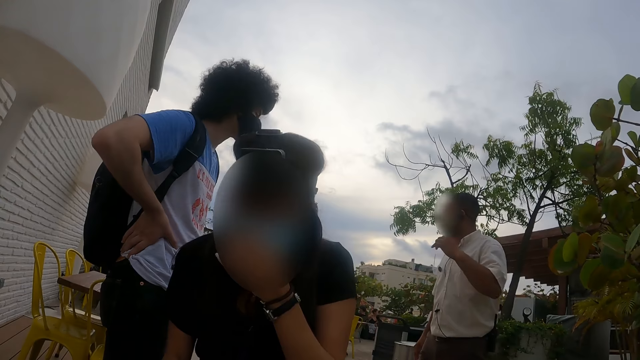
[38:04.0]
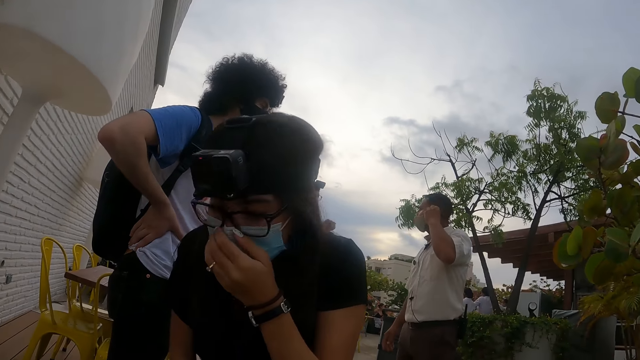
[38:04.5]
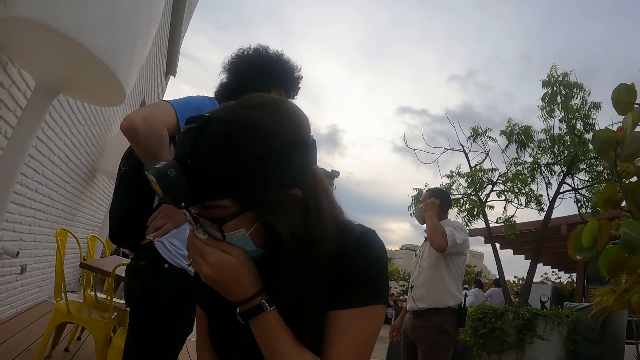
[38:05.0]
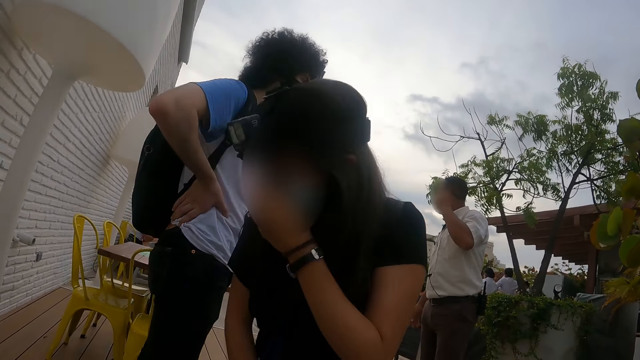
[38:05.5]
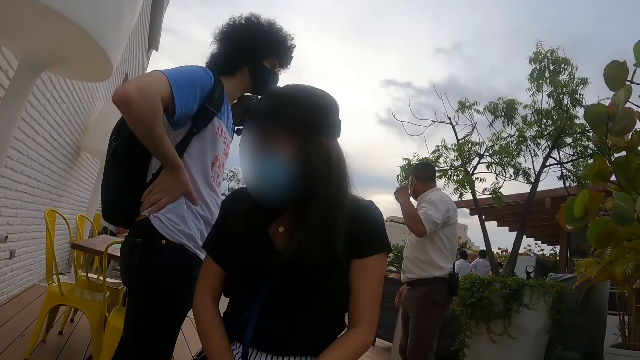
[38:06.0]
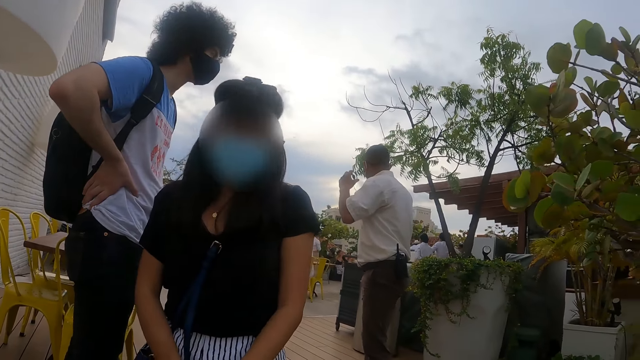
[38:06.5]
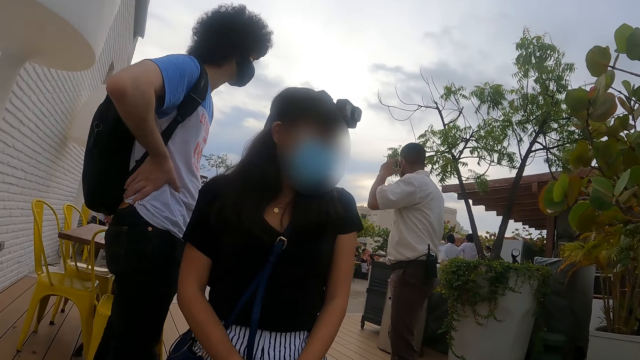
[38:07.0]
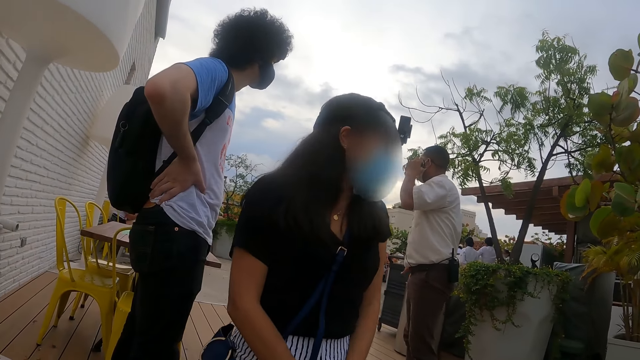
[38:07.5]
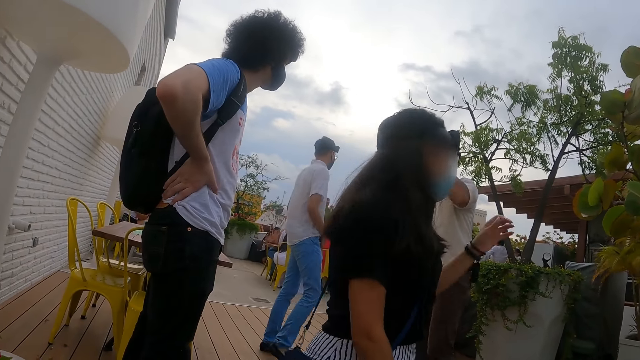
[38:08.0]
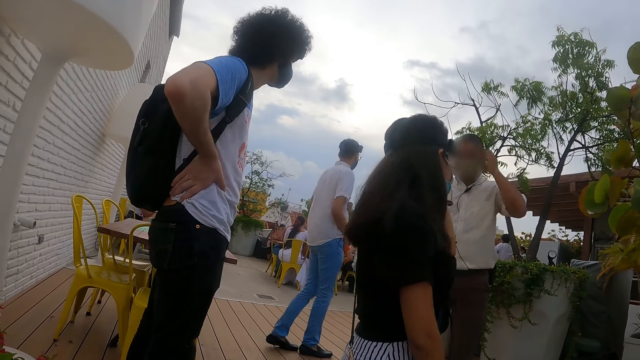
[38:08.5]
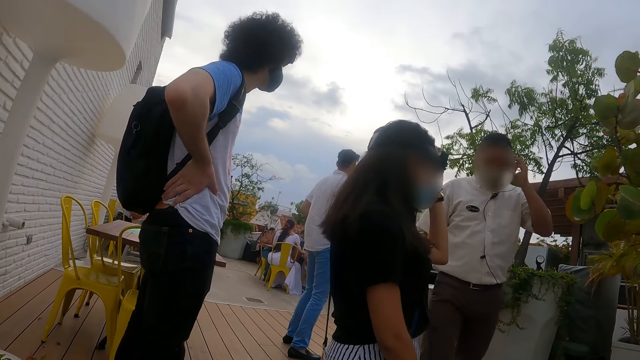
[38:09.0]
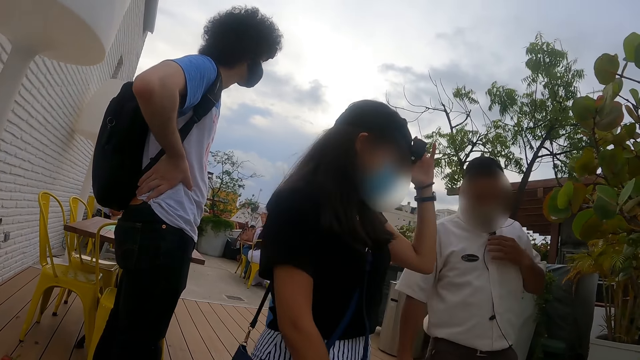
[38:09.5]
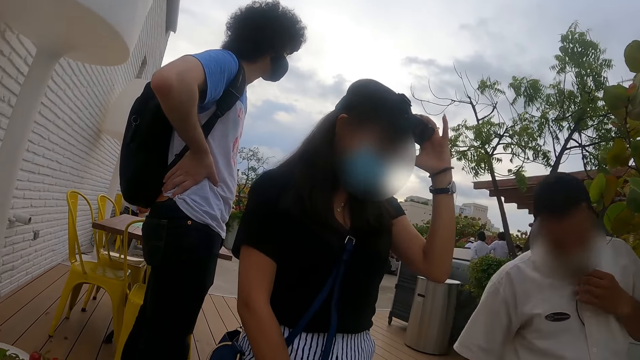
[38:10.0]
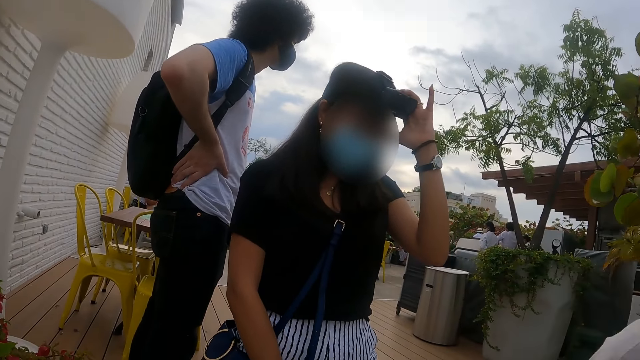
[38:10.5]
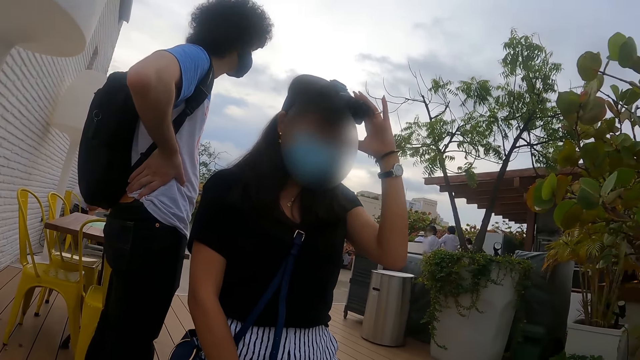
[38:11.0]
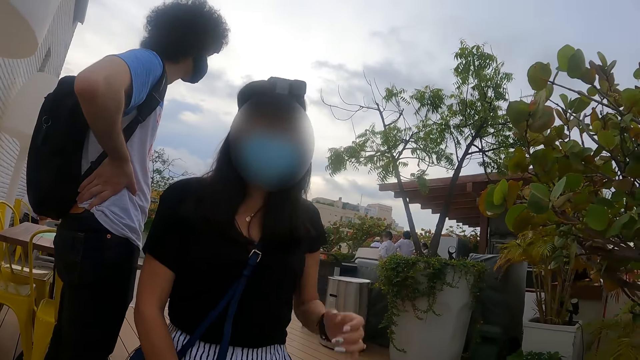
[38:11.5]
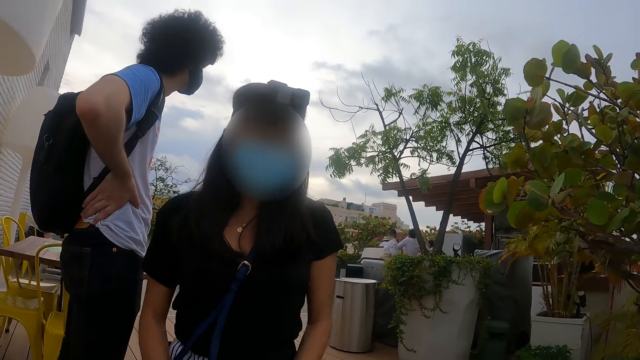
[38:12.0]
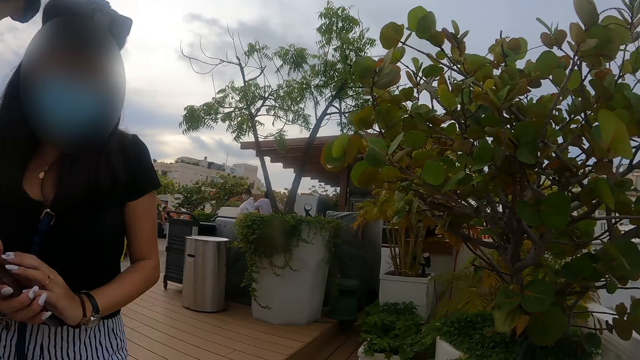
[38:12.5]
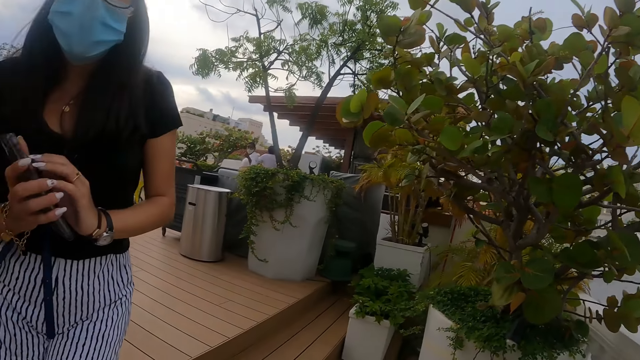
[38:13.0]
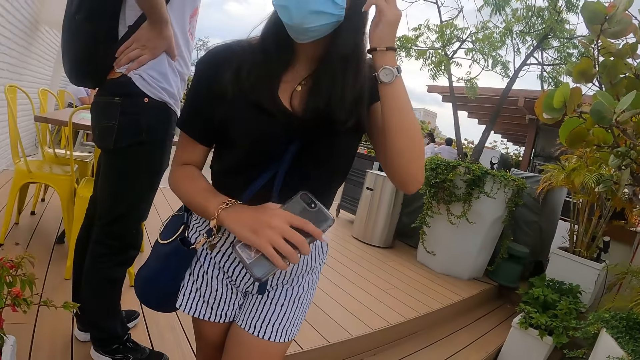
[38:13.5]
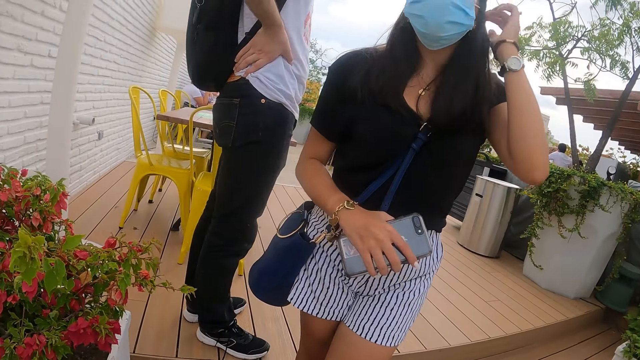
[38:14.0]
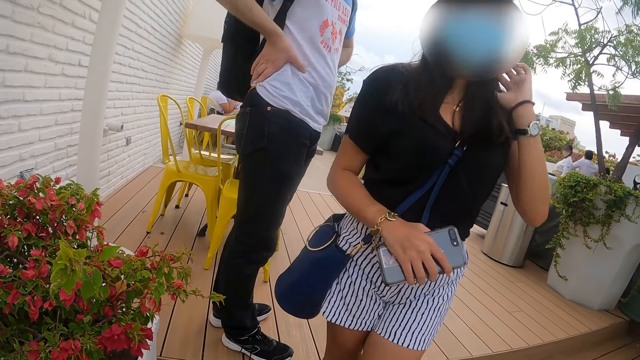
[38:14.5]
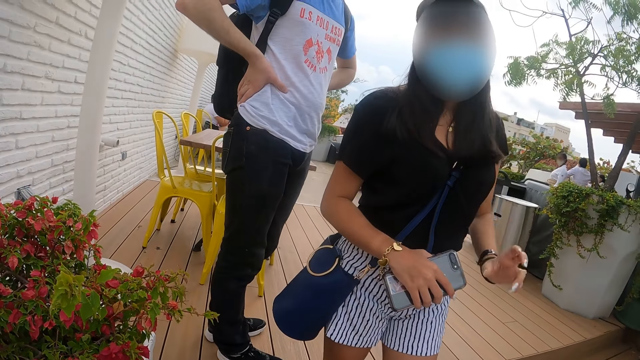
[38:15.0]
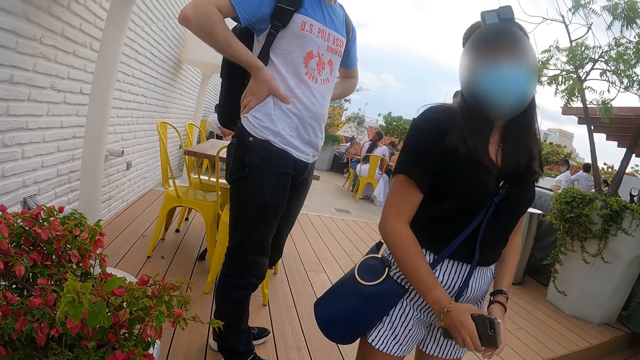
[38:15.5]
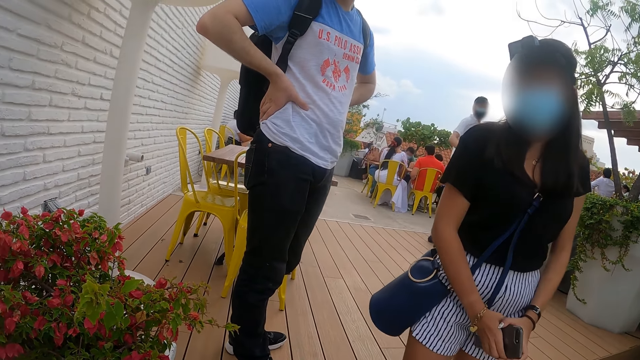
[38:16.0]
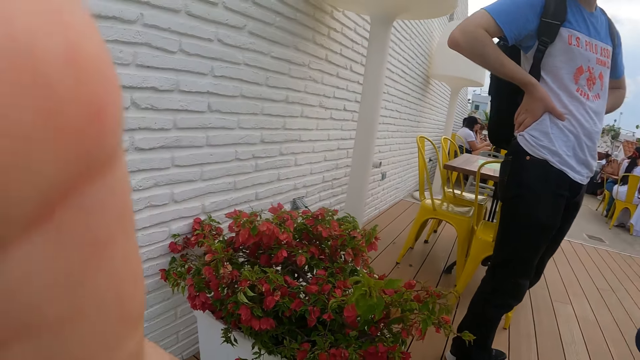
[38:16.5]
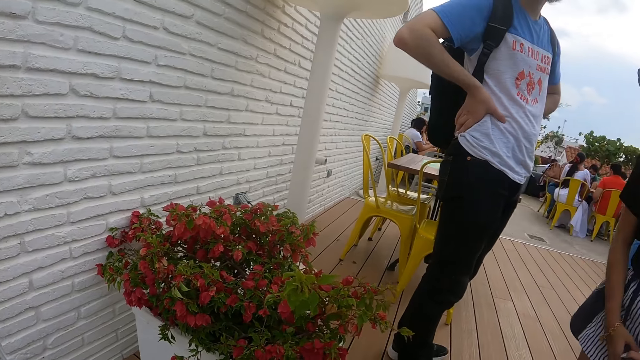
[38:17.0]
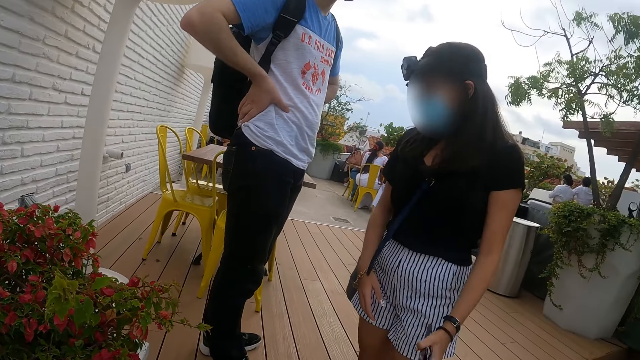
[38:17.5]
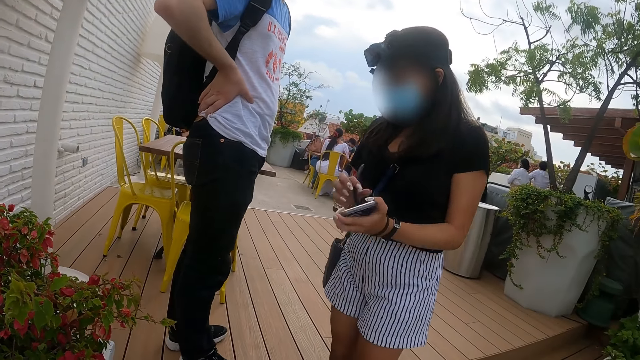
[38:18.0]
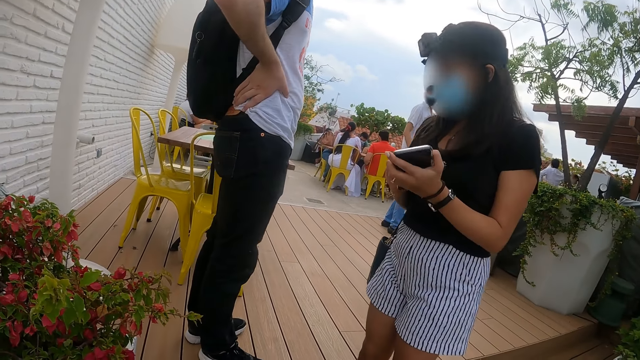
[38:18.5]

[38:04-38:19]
A woman moves towards the camera wearer. The woman touches the mask with the left hand. A man walks away. The woman holds the camera with the left hand, holds the phone with the right hand, touches the hair with the left hand and holds the phone with both hands.

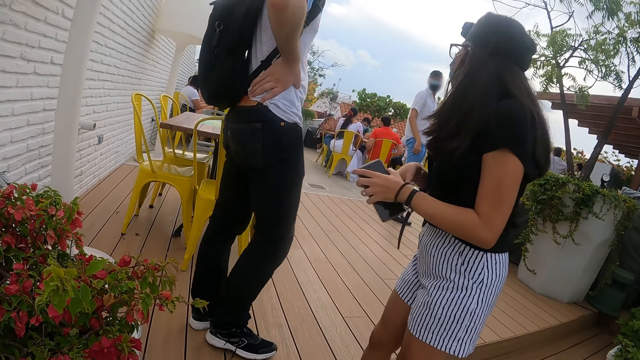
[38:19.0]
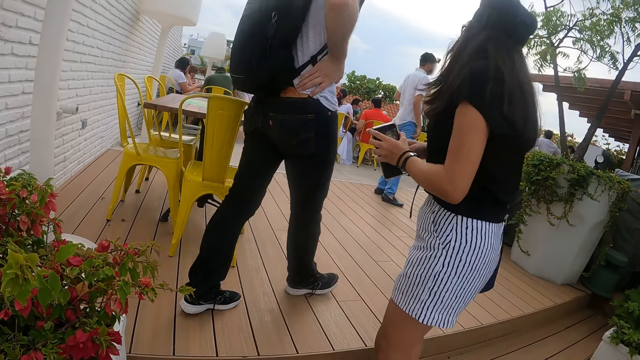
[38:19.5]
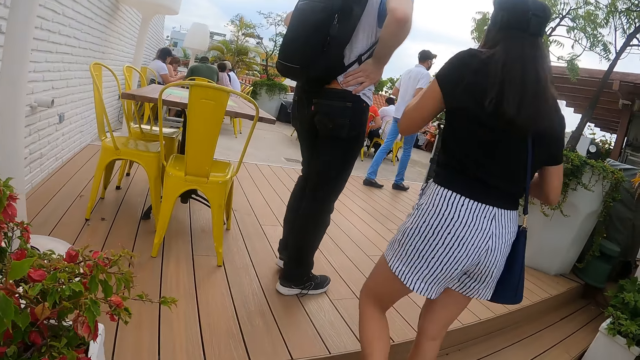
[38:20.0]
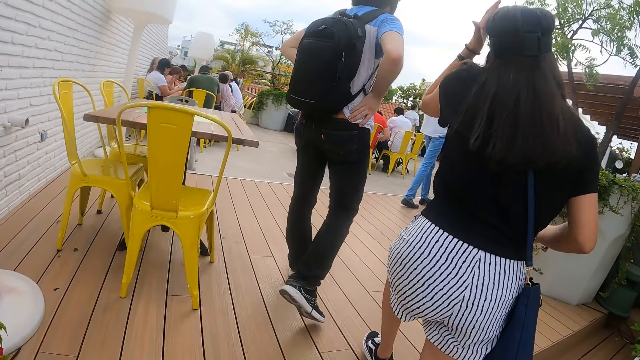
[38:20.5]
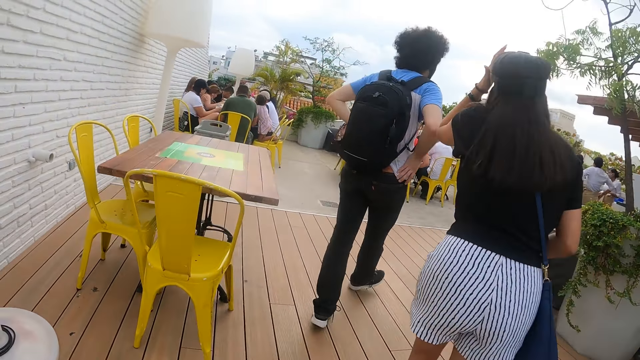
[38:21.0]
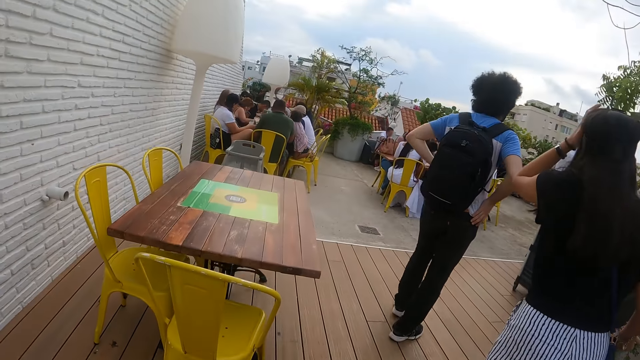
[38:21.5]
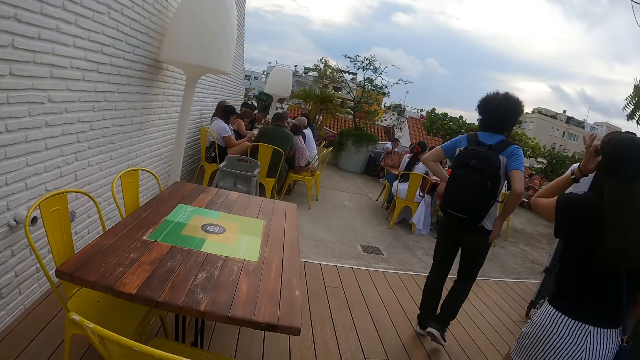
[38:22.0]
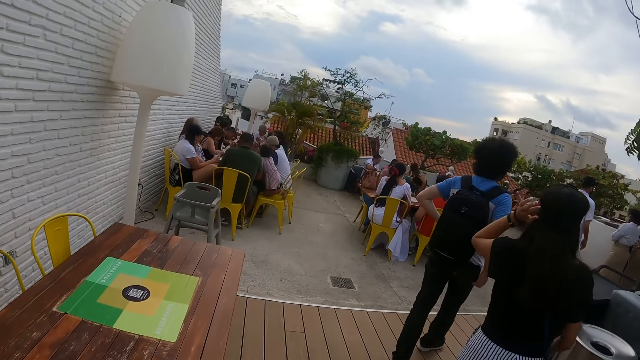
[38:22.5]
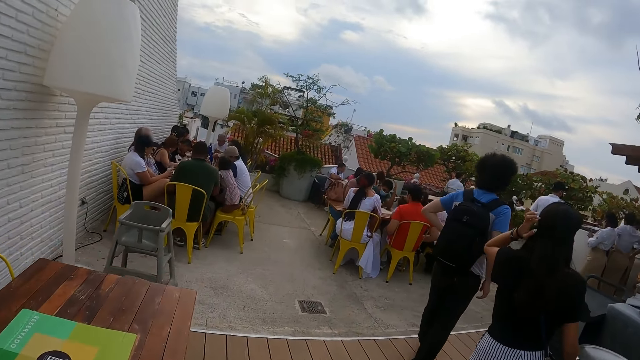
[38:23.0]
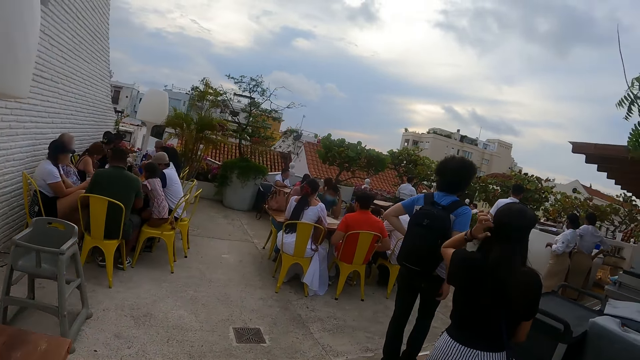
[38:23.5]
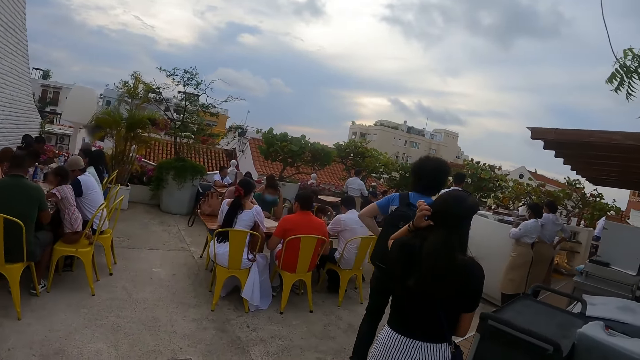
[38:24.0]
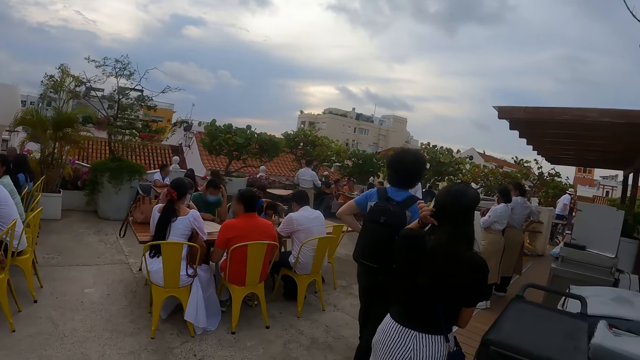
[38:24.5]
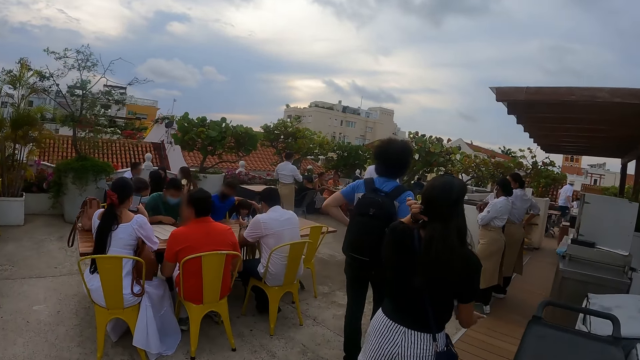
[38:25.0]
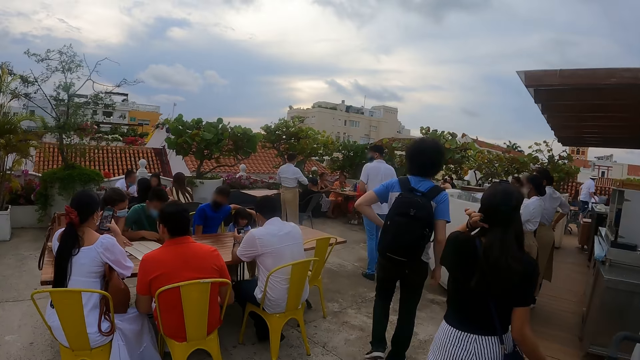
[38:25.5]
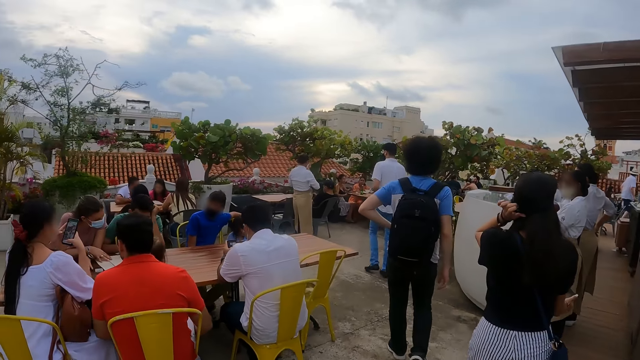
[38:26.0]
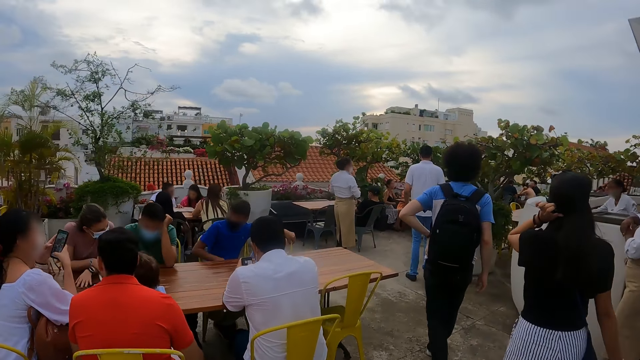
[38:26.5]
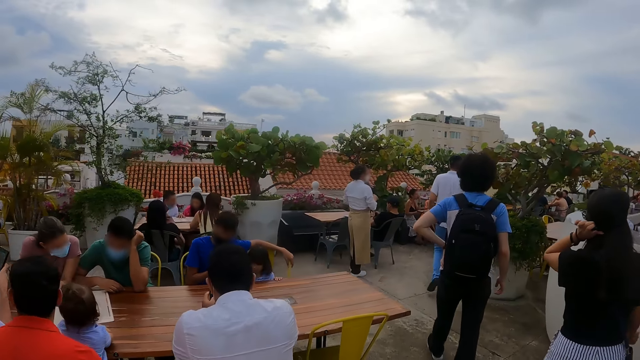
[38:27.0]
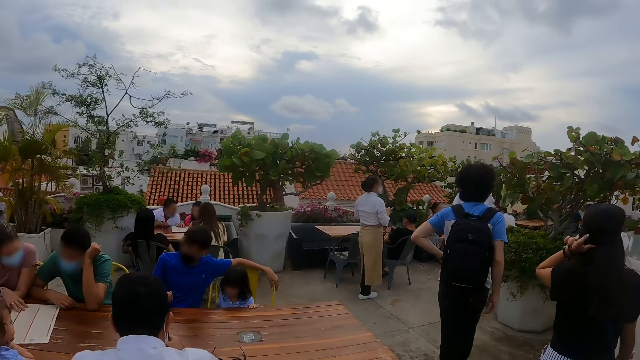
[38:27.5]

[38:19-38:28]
A man walks along with a woman. The camera wearer walks around. The woman touches the hair with the left hand. Another man walks along.
